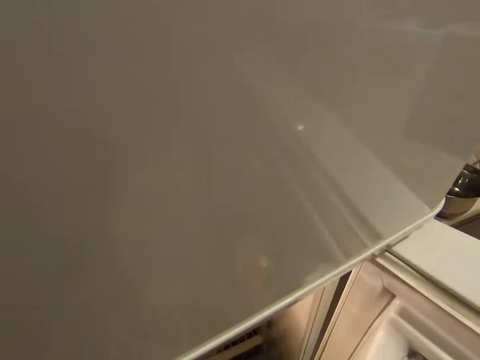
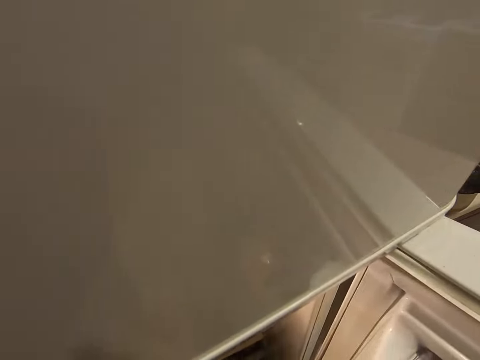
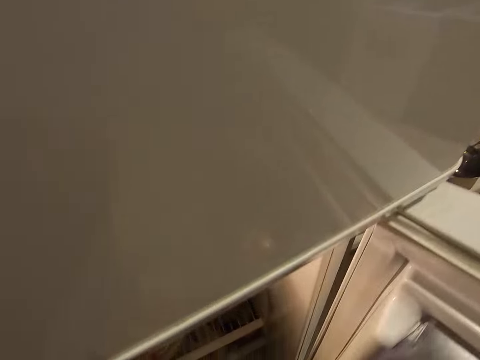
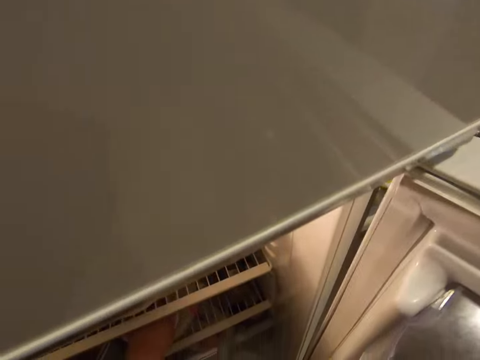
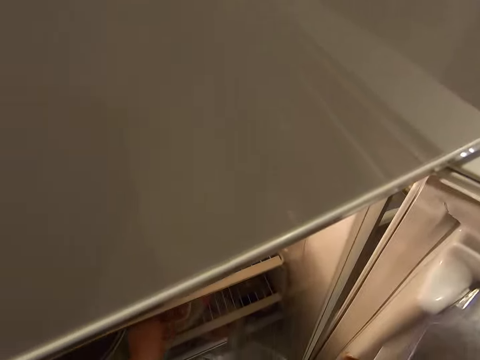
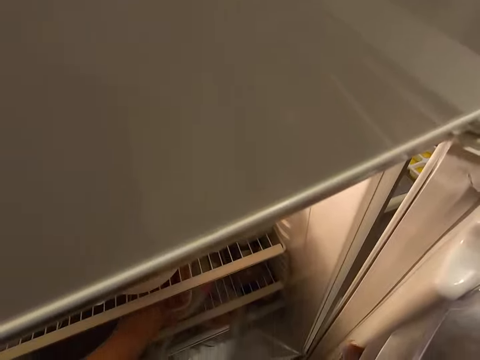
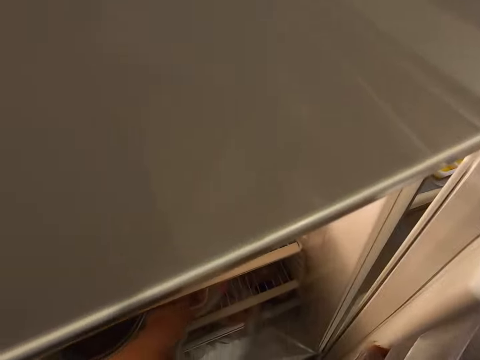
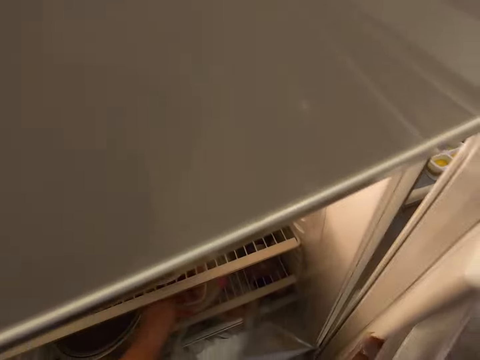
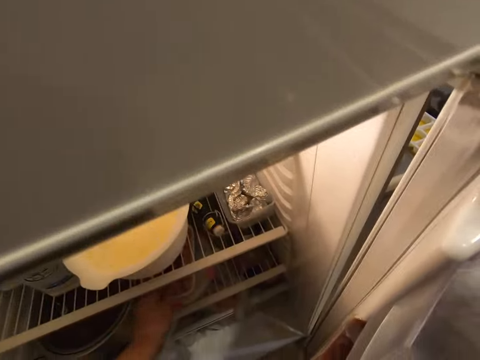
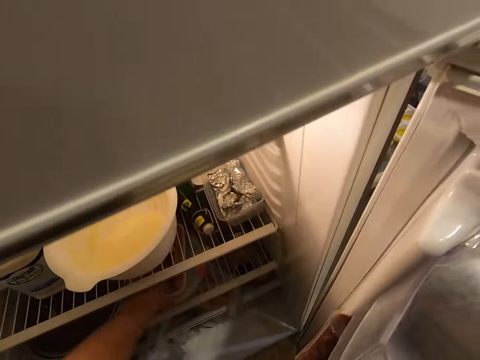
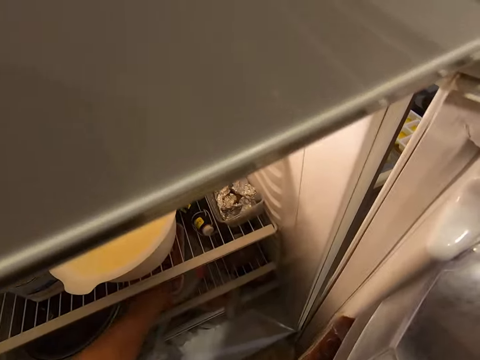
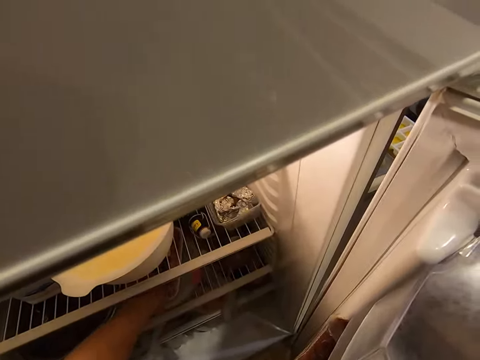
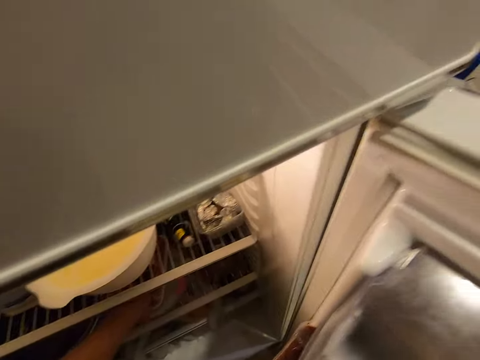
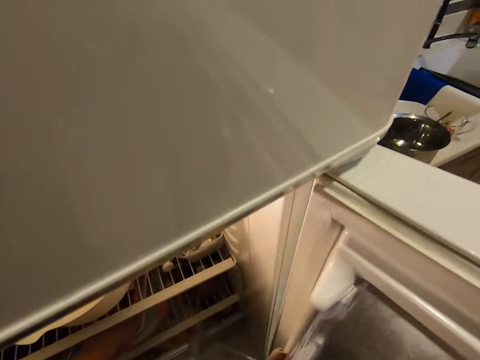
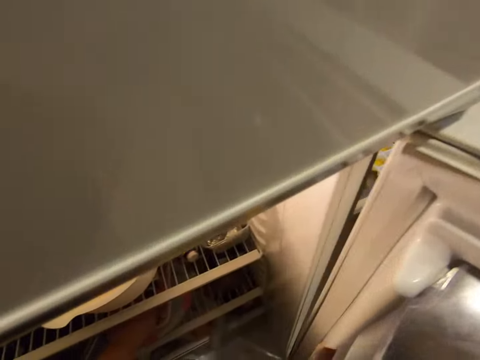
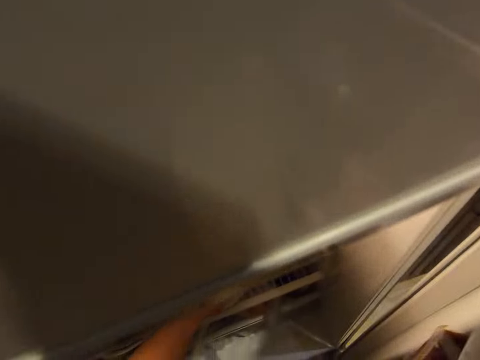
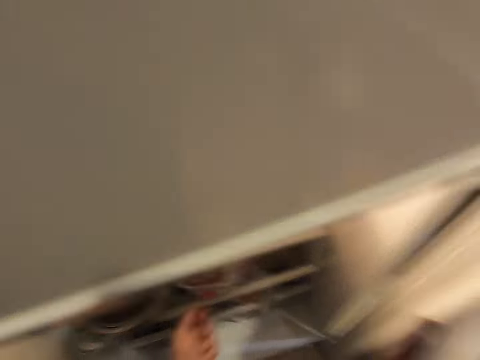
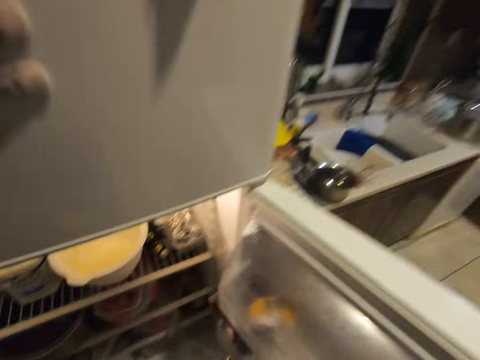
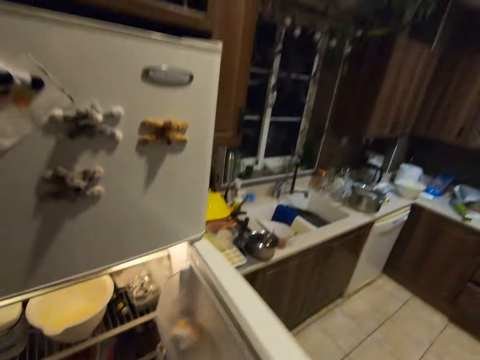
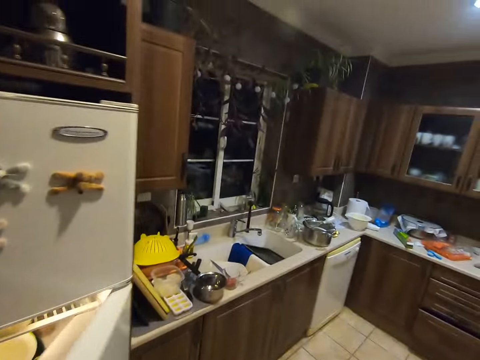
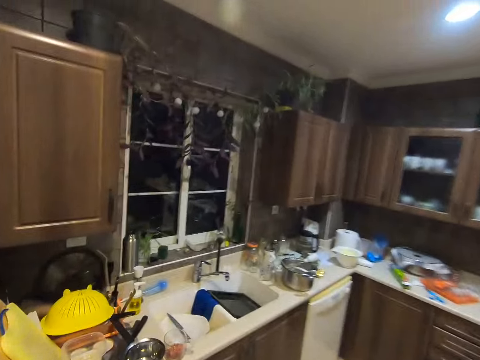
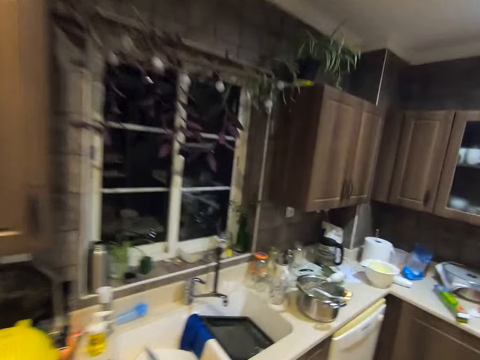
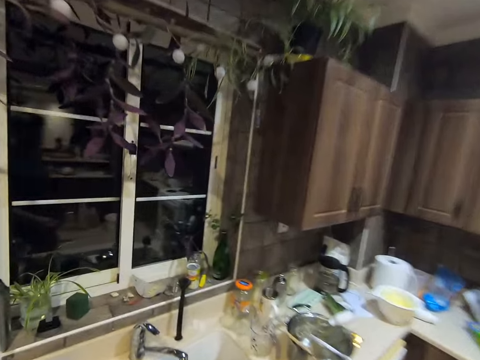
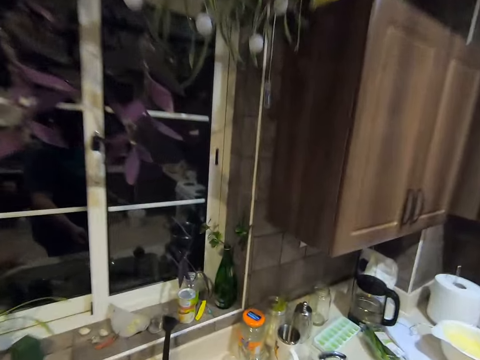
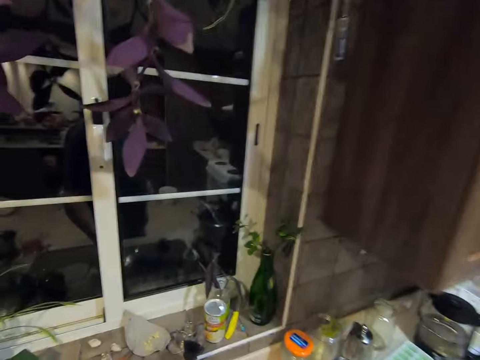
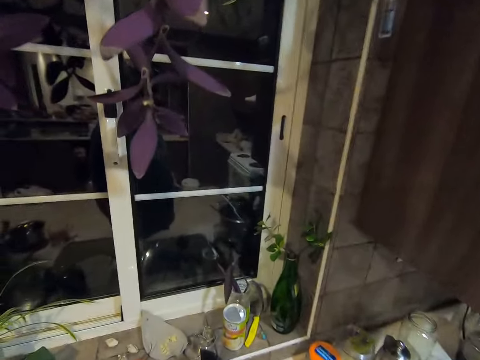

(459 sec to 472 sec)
The camera wearer picks up something. They hold the containers in the fridge. They move the hand away from the fridge. They close the fridge. They walk around.

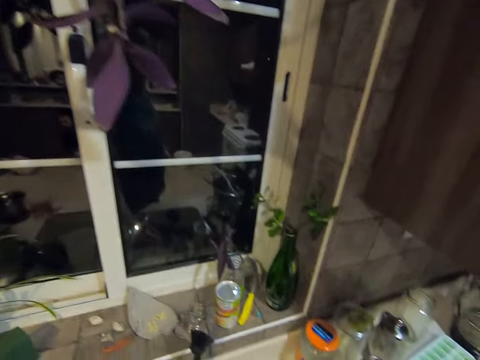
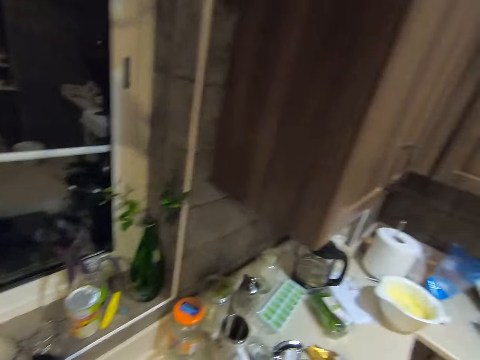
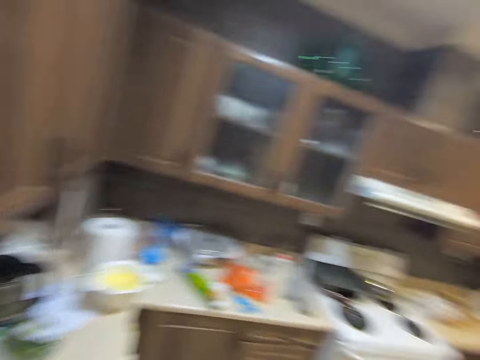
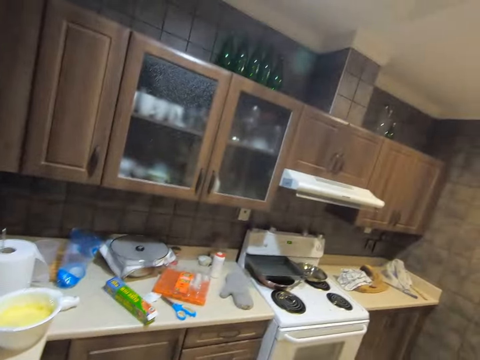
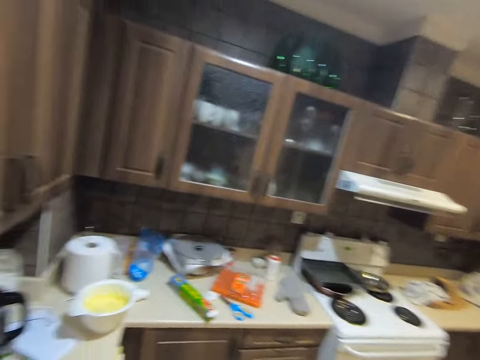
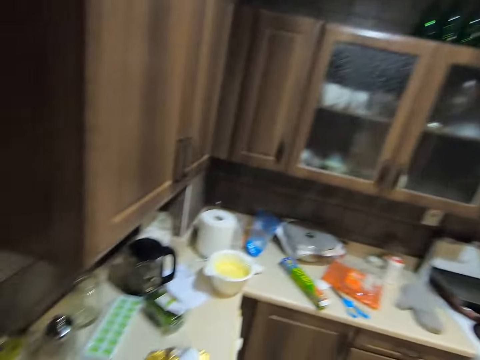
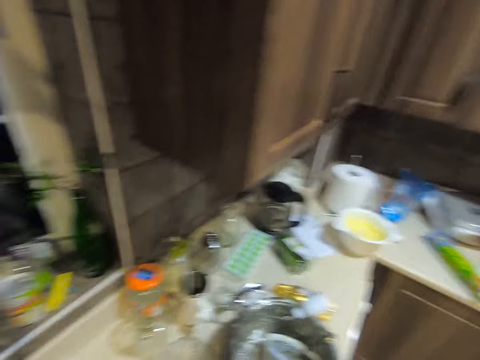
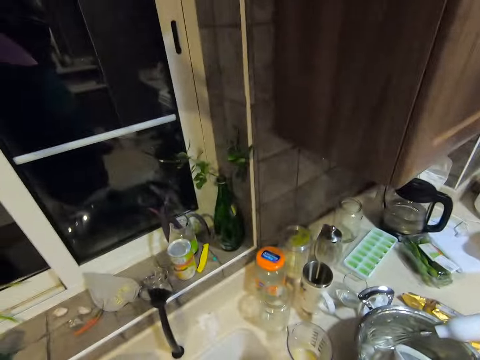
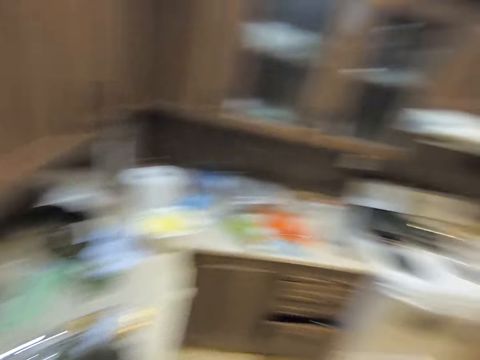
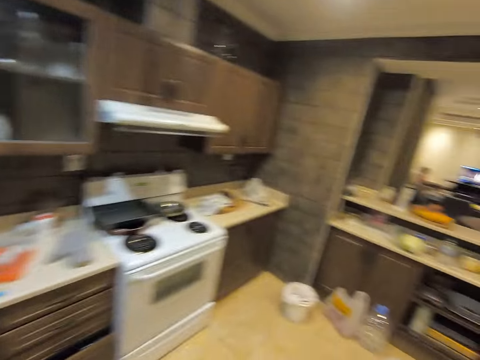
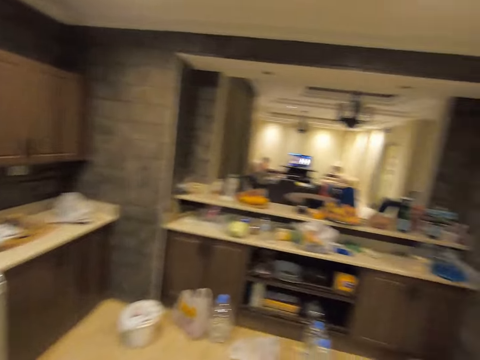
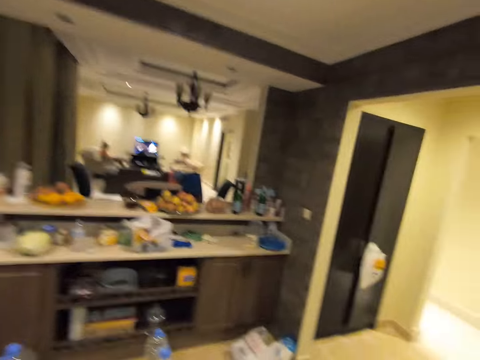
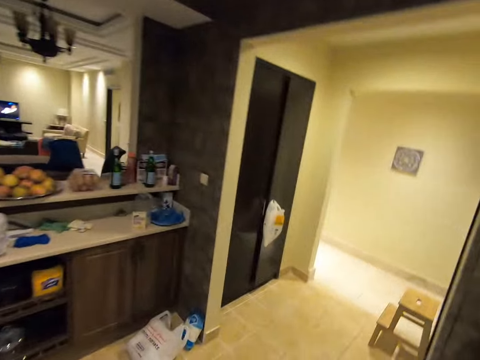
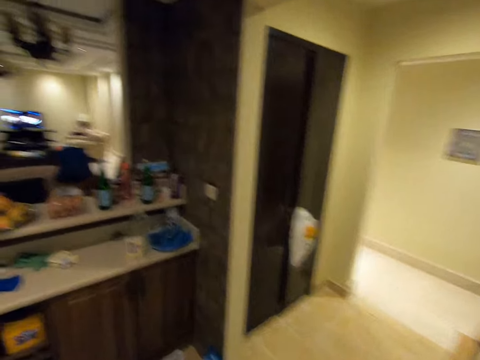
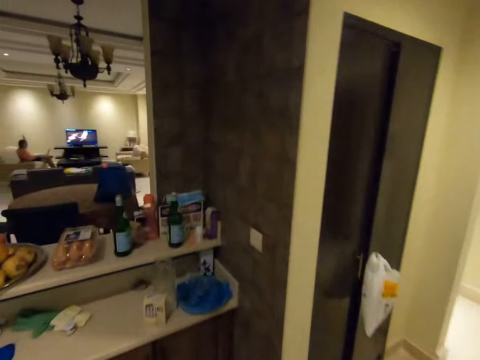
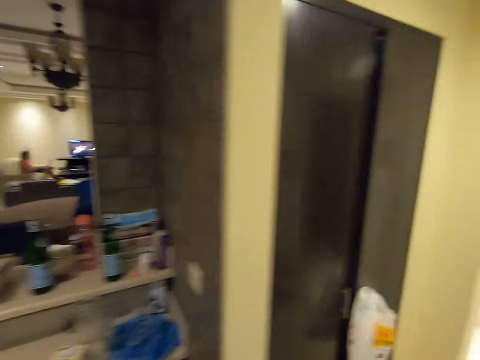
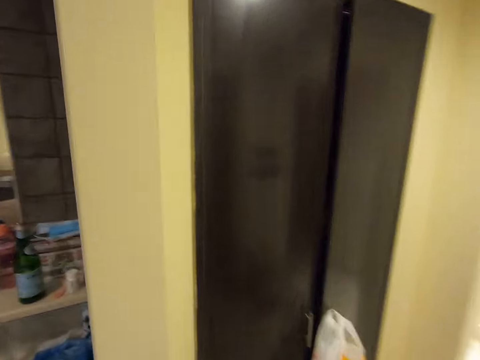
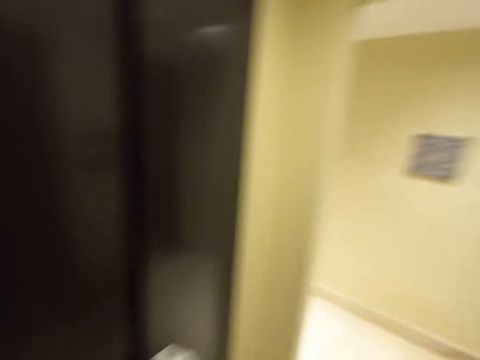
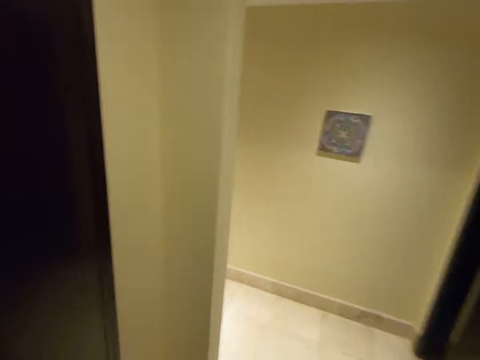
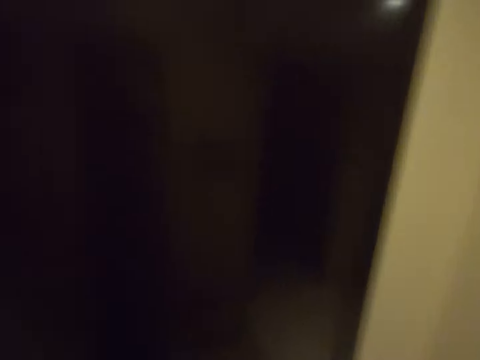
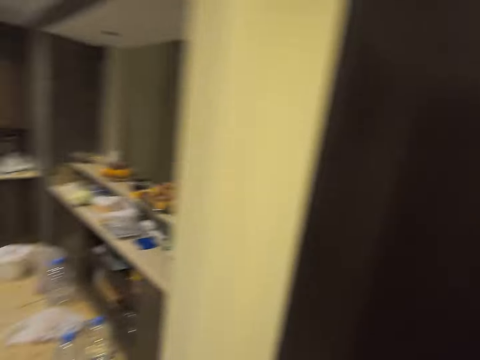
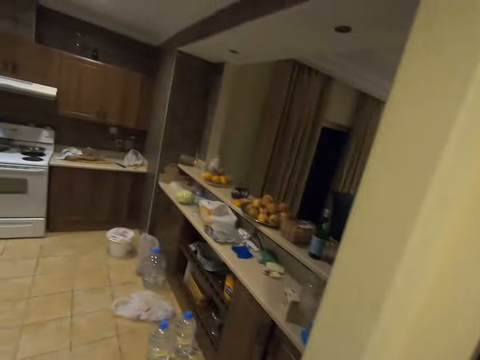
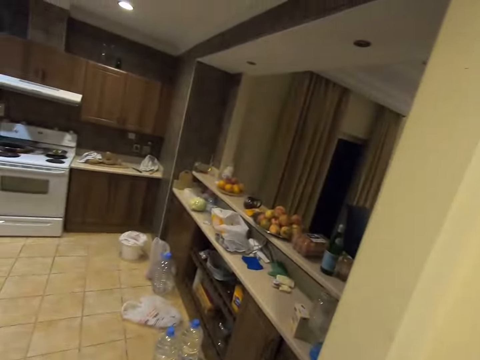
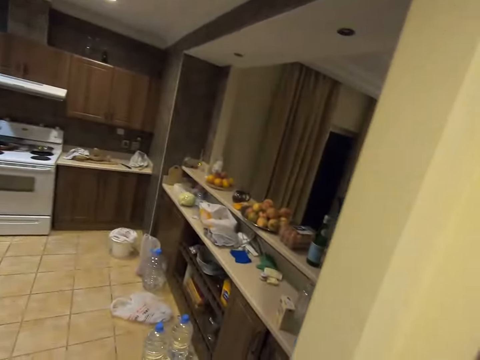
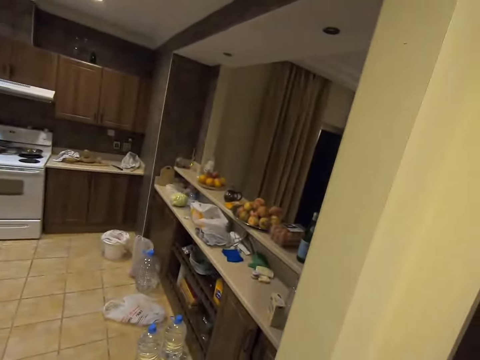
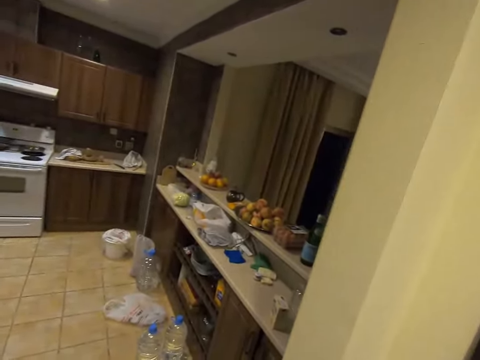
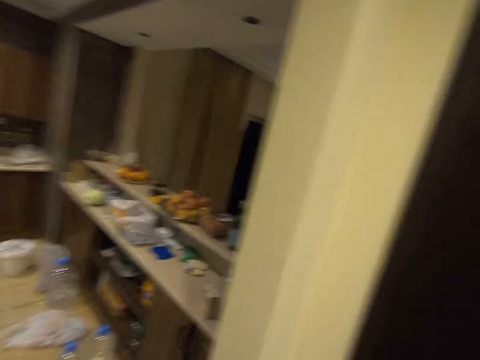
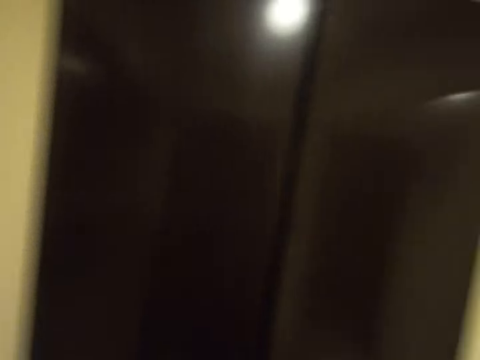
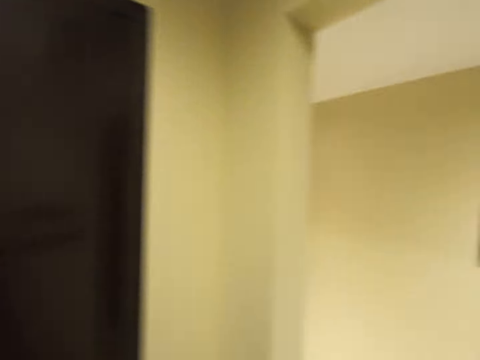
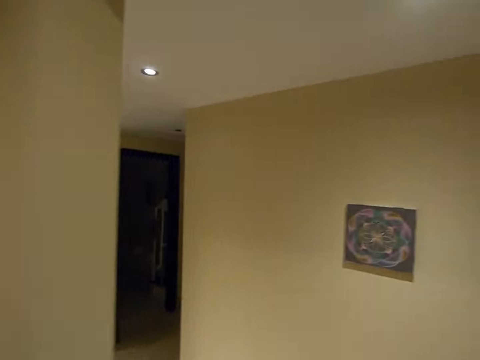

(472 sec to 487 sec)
The camera wearer looks around and walks around.
